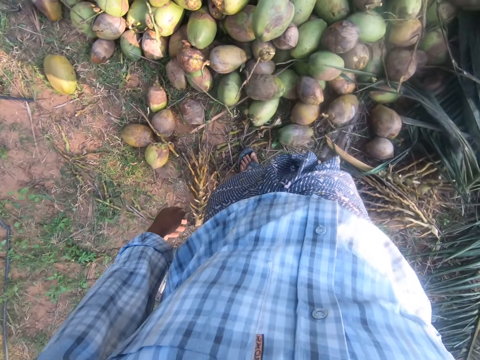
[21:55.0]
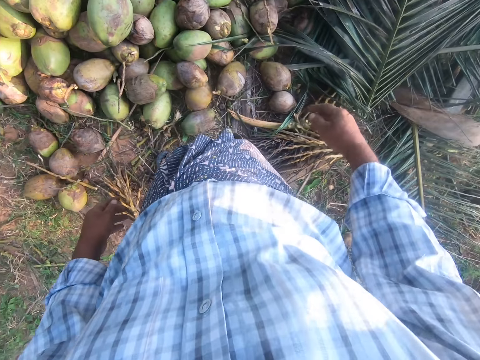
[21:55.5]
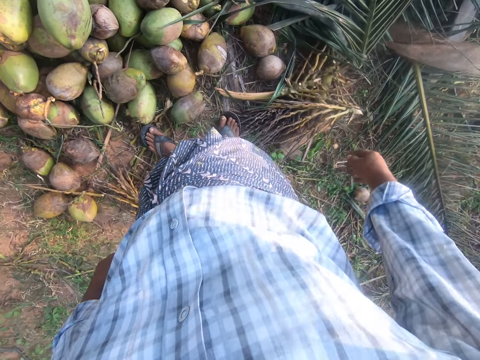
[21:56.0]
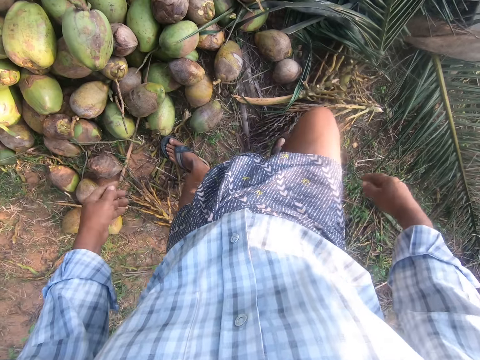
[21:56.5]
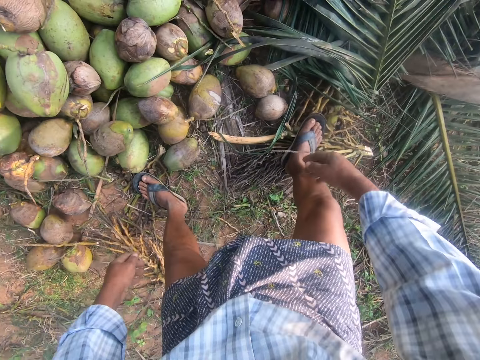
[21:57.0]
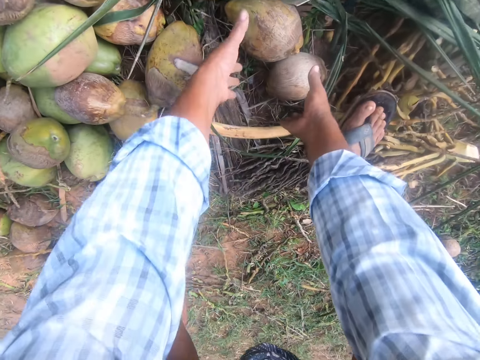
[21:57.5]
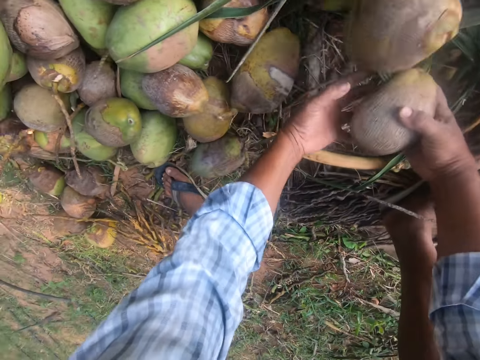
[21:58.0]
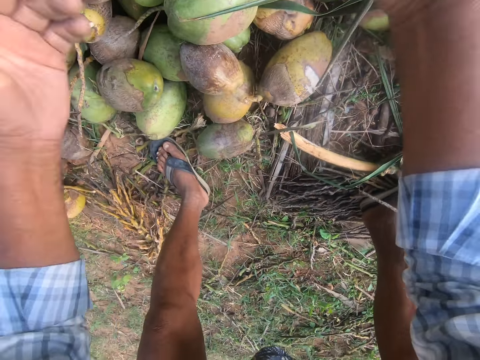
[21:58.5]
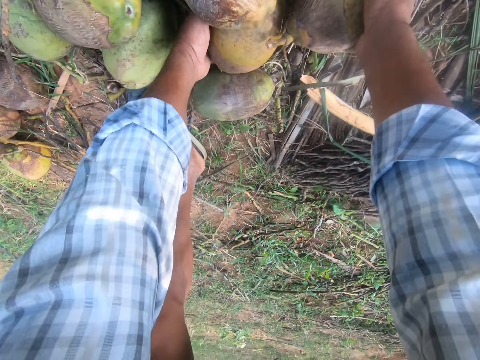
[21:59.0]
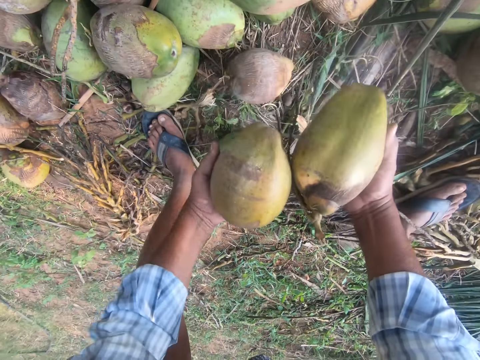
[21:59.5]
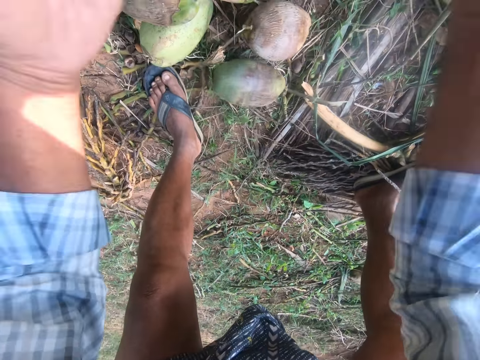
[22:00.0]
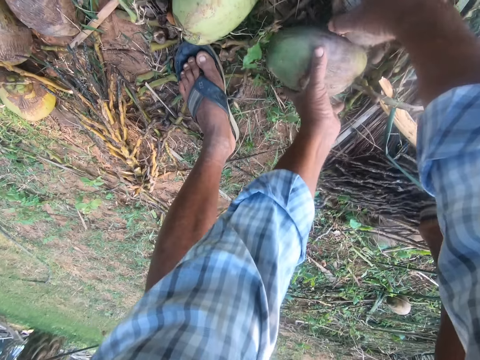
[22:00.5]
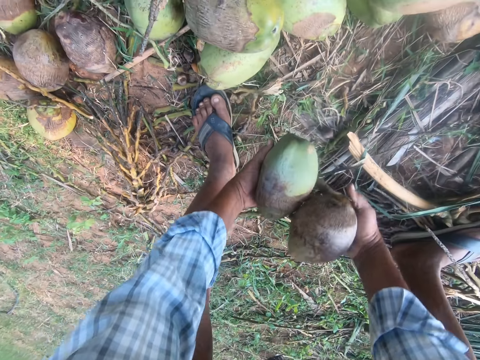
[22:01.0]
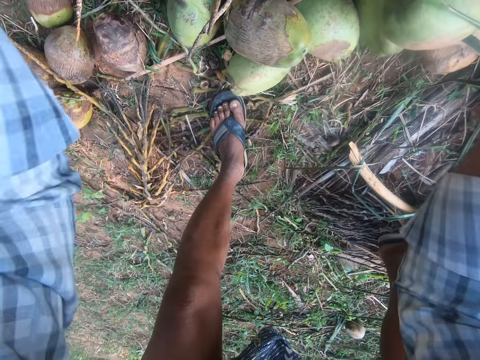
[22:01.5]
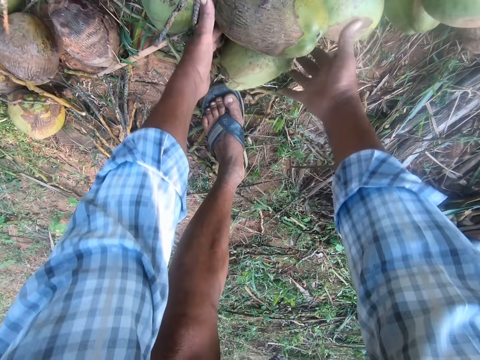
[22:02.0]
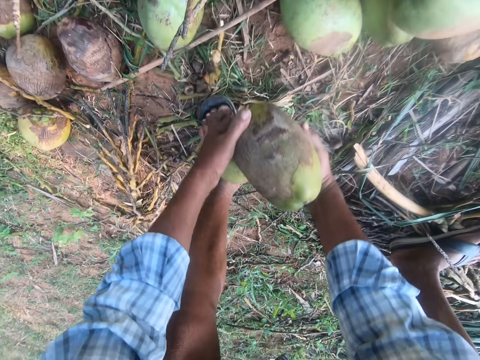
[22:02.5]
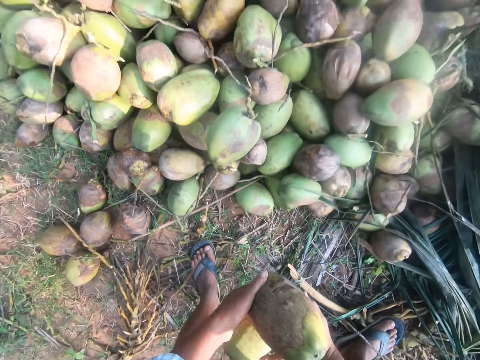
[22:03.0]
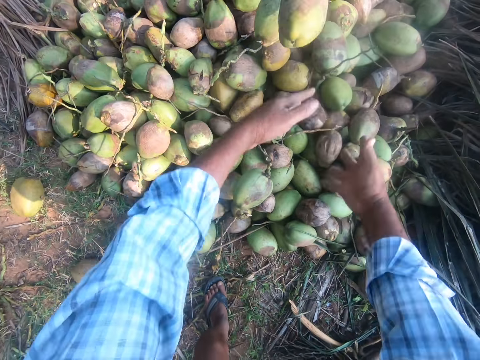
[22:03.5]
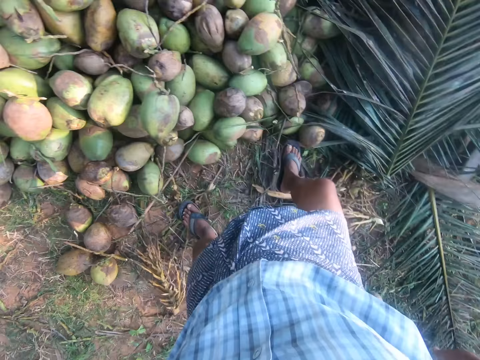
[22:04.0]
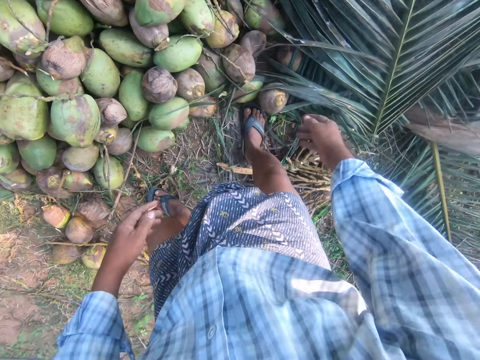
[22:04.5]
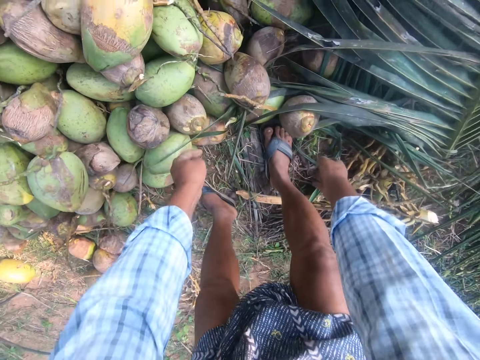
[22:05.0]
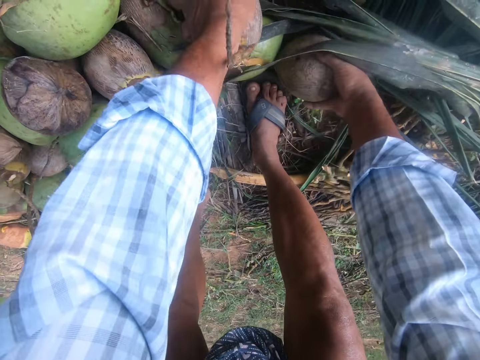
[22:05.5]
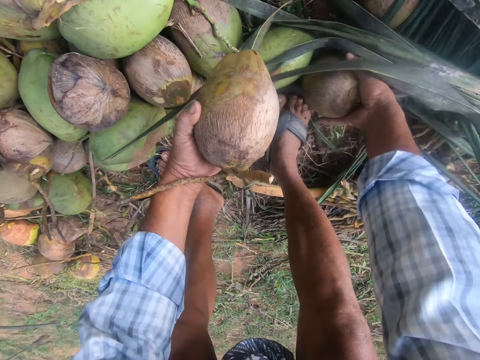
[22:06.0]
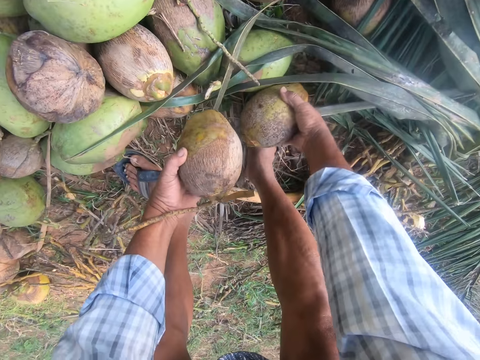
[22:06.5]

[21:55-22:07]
The camera wearer moves around. They step on the palm fronds. They bend downwards. They pick a coconut on the ground. They continue to move coconuts aside. They throw a coconut on top of others. They pick coconuts on the ground. They throw the coconuts on top of others. They pick coconuts on the ground. They throw the coconuts on top of others. They pick coconuts on the ground. They throw the coconuts on top of others. They stand up. They bend downwards. They pick coconuts on the ground.

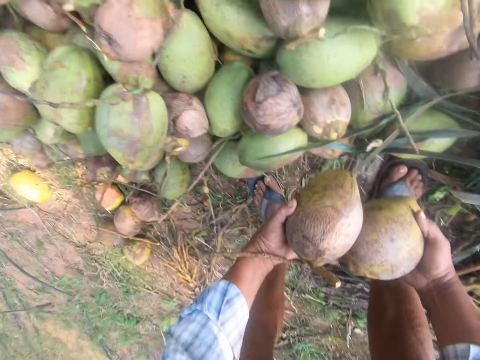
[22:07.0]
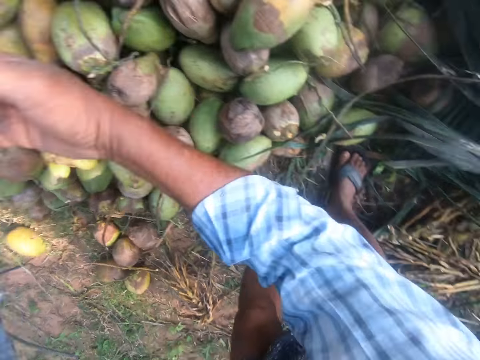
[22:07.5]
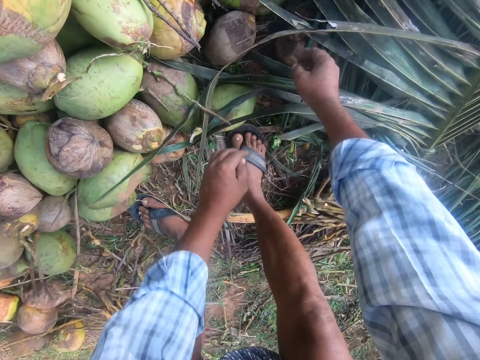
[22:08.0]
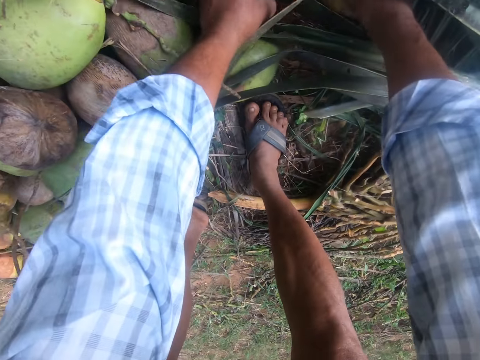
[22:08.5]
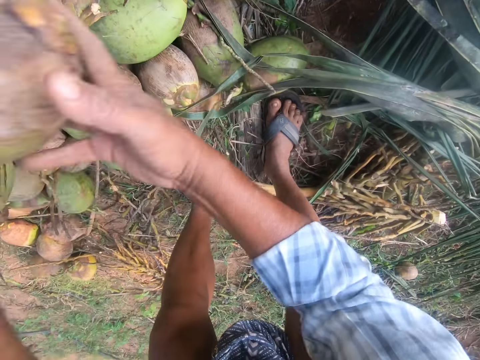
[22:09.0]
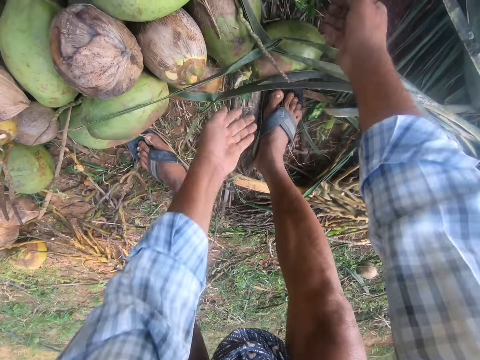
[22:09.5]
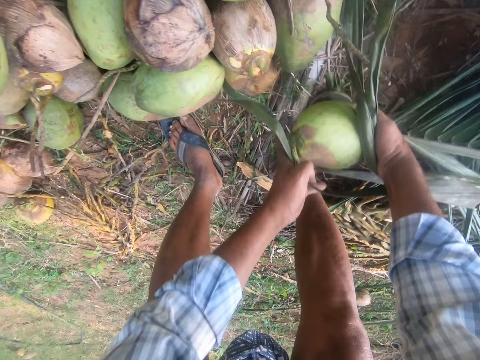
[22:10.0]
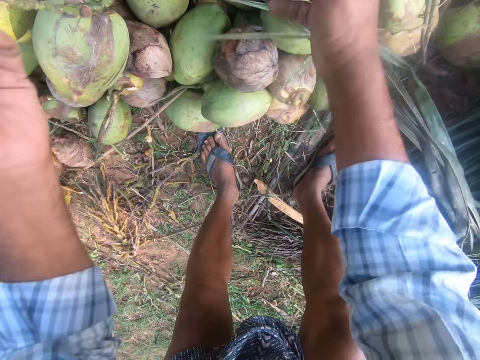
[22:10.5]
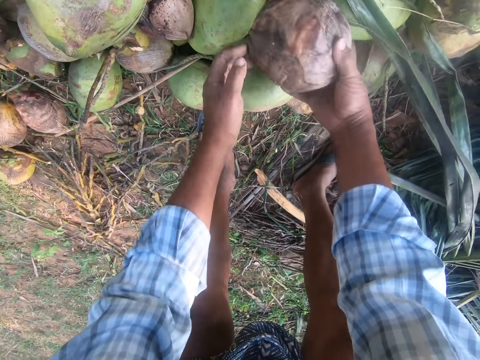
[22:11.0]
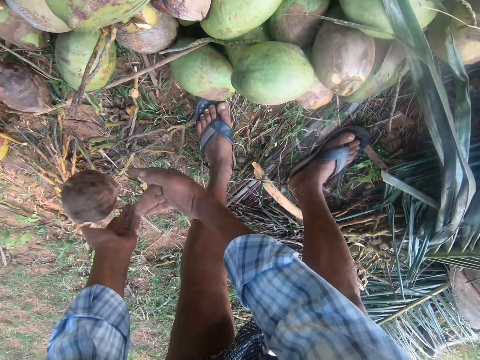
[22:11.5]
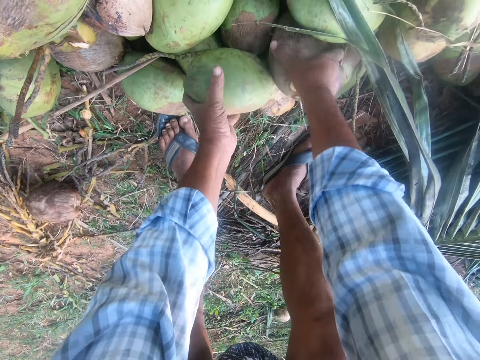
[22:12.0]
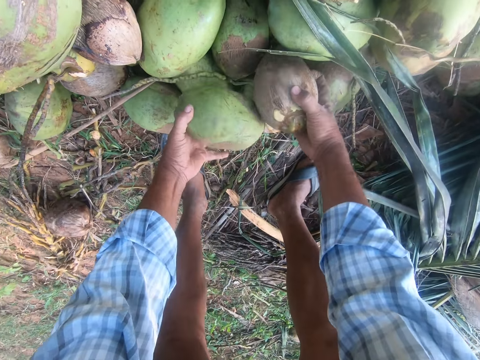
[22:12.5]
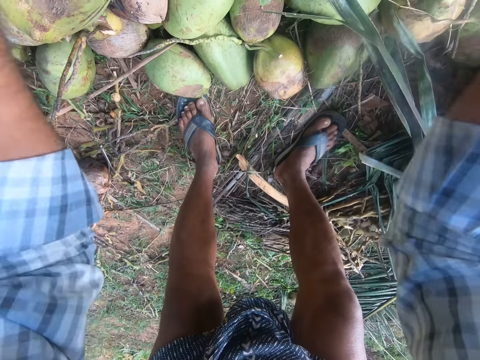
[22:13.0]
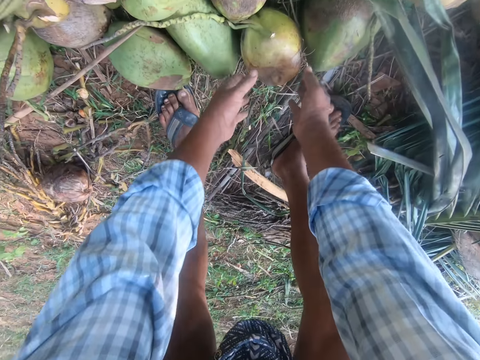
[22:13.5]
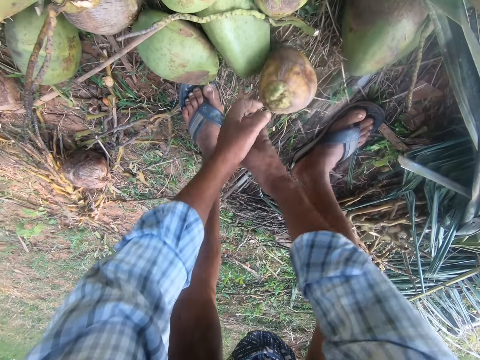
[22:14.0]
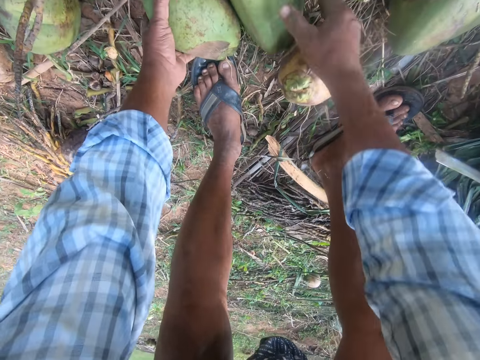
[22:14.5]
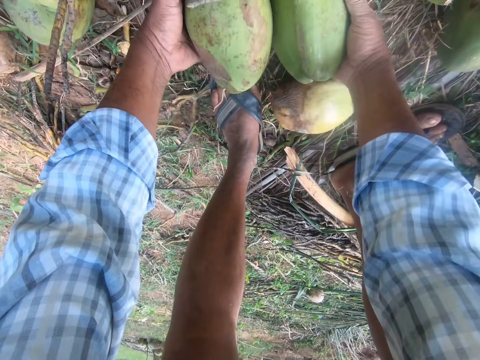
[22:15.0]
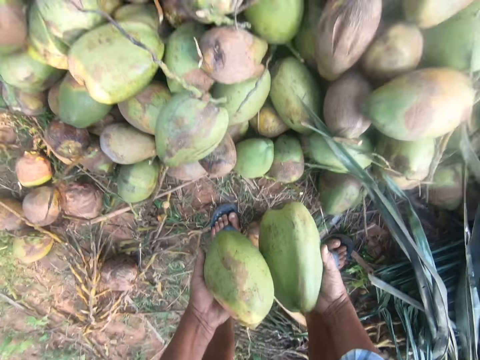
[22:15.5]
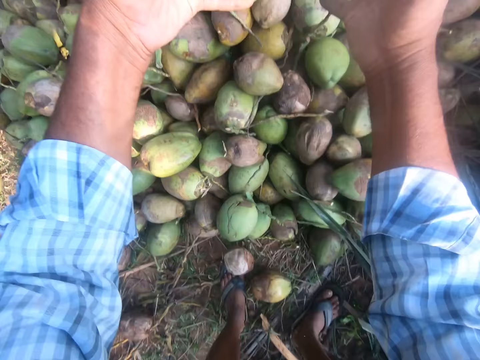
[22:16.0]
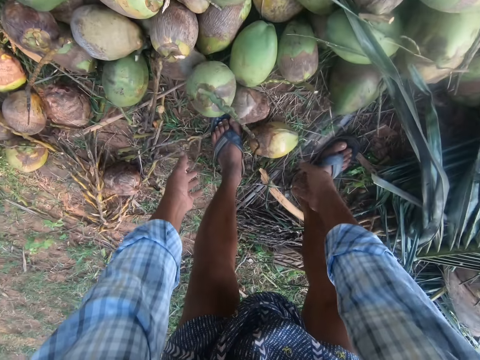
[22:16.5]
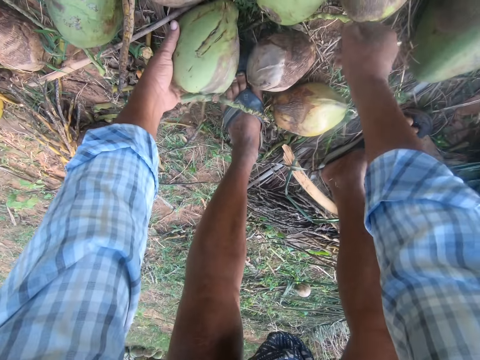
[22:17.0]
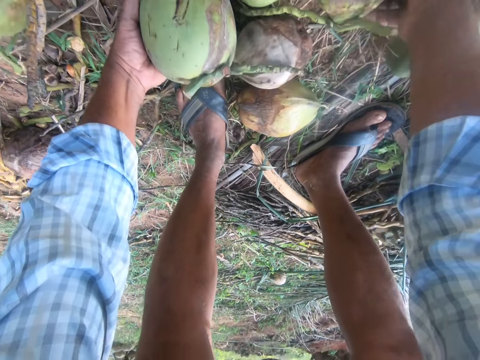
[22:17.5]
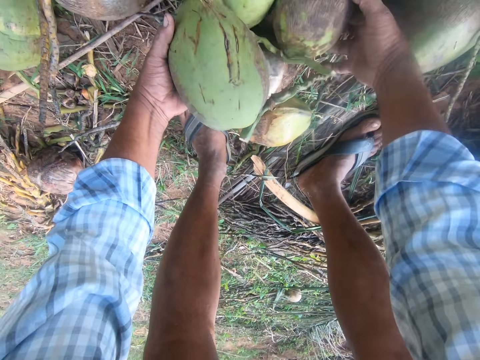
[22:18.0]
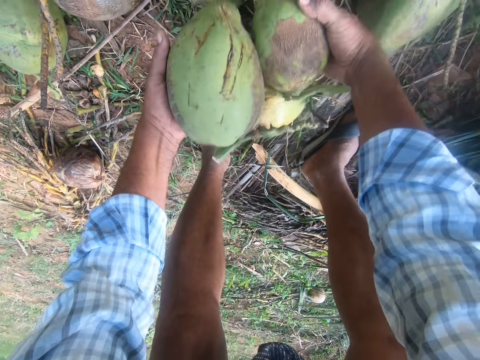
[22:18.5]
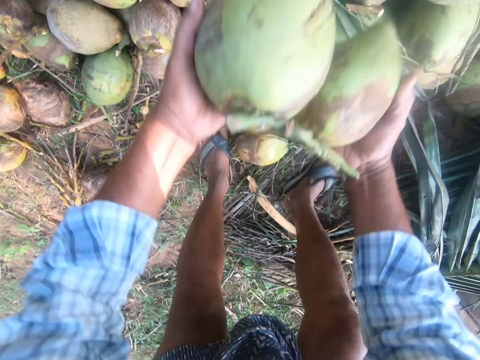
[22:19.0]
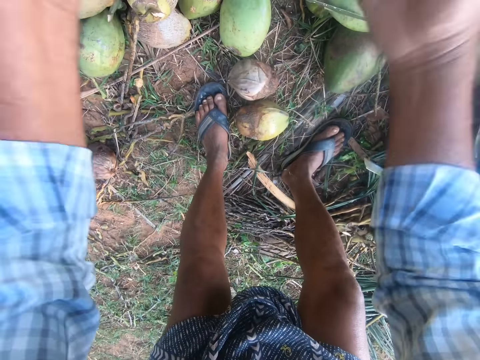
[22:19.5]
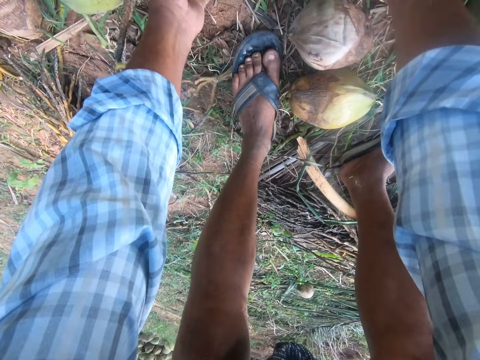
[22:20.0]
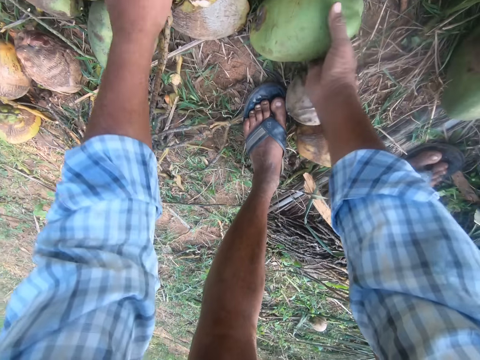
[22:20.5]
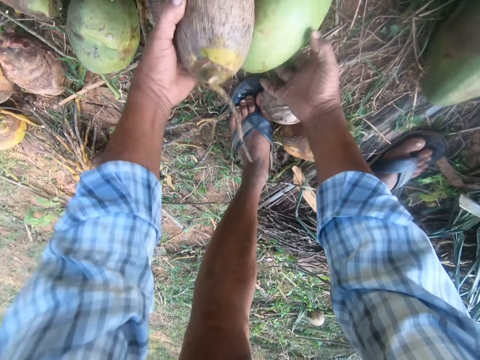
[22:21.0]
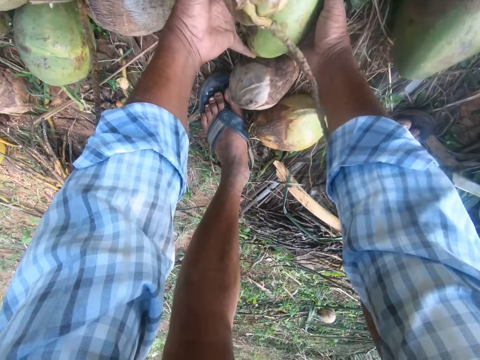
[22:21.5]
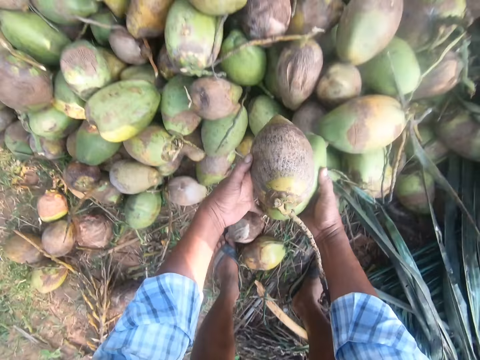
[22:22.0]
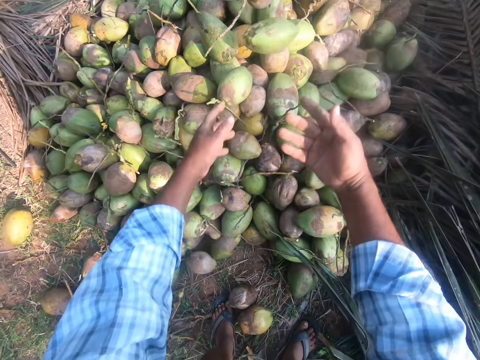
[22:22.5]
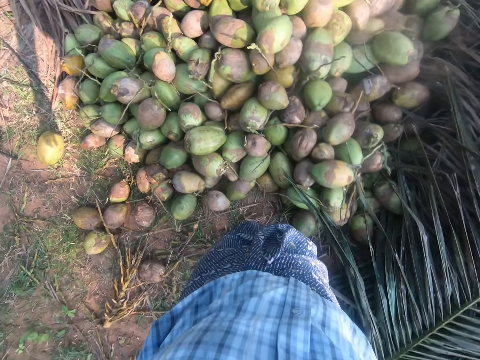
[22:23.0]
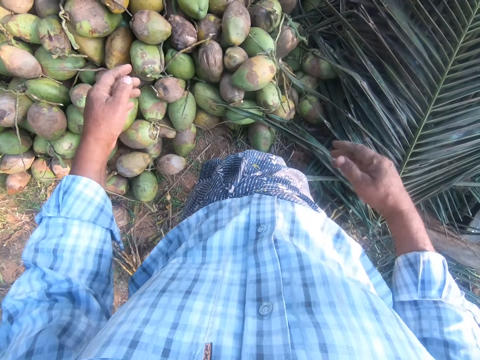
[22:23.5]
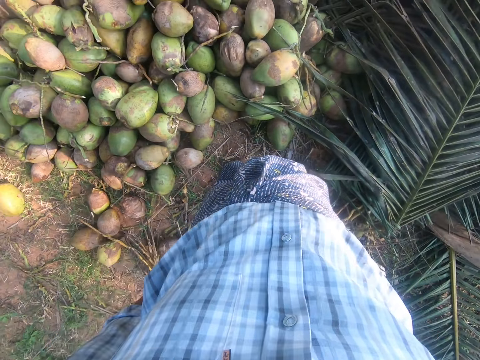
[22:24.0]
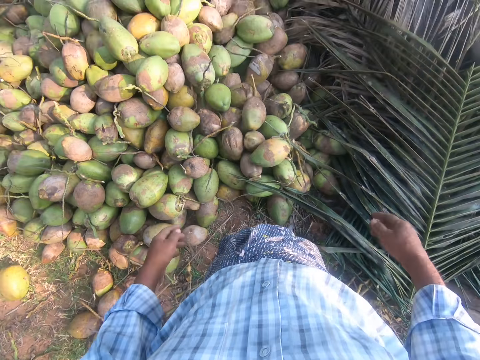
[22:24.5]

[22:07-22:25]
The camera wearer throws the coconuts on top of others. They pick coconuts on the ground. They throw the coconuts on top of others. They pick a coconut on the ground. They throw the coconut on top of others. They pick a coconut on top of others. They throw the coconut on the ground. They pick the coconuts on top of others. They throw the coconuts on top of others. They pick a coconut on the ground. They pick the coconuts on the ground. They throw the coconuts on top of others. They pick the coconuts on the ground. They throw the coconuts on top of others. They pick the coconuts on the ground. They throw the coconuts on top of others. They stand up. They look around.
